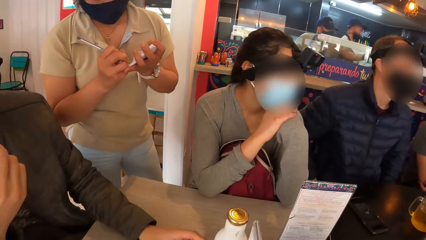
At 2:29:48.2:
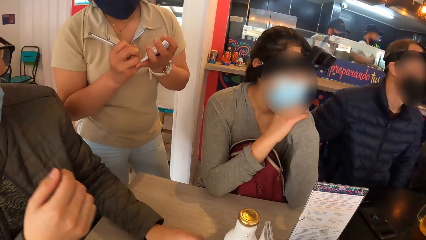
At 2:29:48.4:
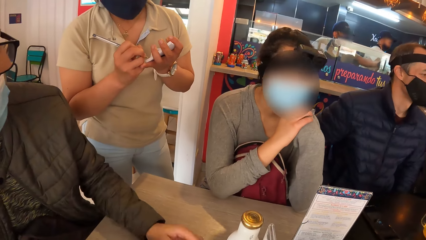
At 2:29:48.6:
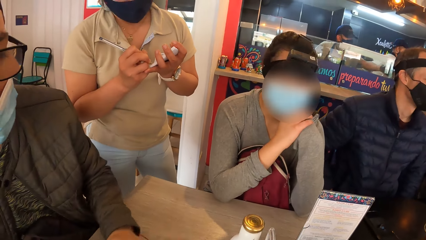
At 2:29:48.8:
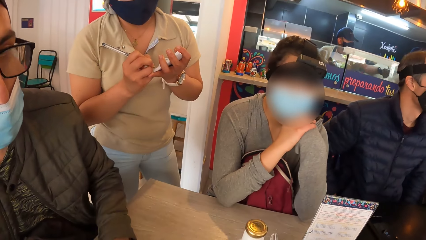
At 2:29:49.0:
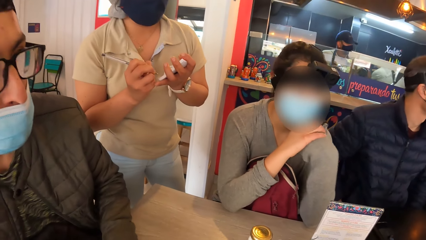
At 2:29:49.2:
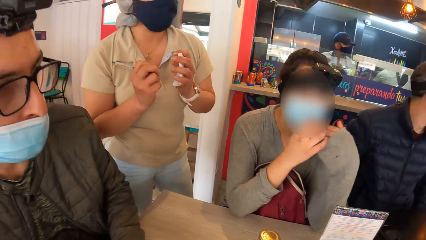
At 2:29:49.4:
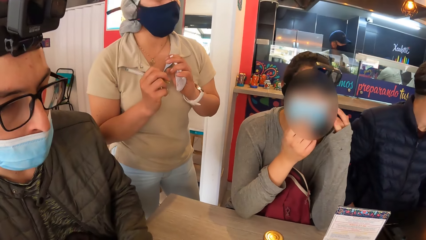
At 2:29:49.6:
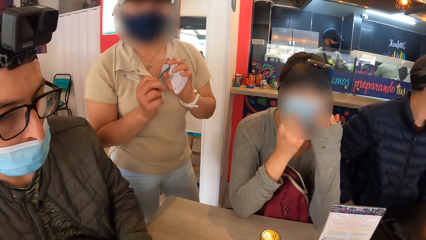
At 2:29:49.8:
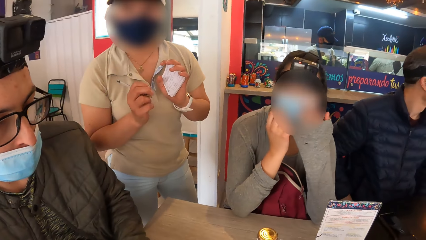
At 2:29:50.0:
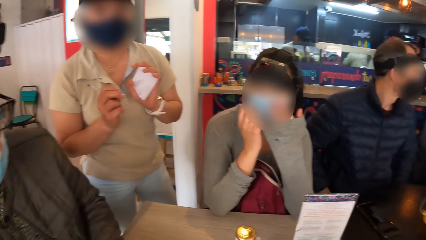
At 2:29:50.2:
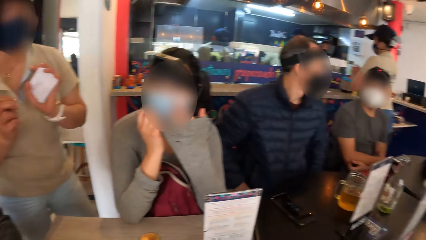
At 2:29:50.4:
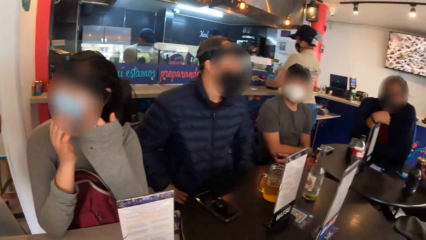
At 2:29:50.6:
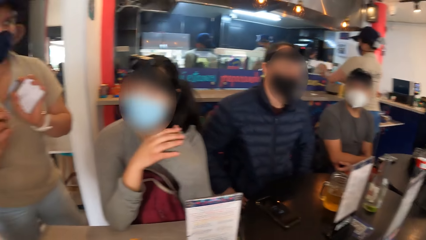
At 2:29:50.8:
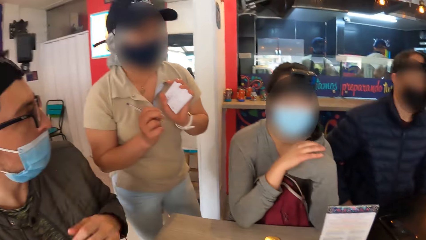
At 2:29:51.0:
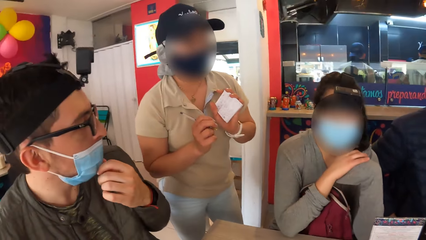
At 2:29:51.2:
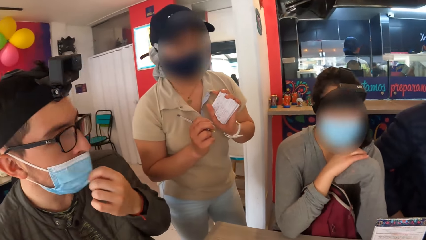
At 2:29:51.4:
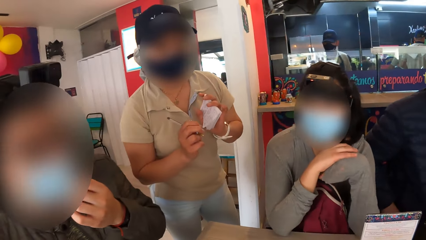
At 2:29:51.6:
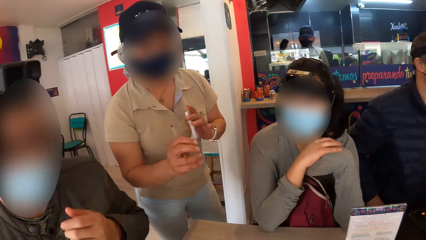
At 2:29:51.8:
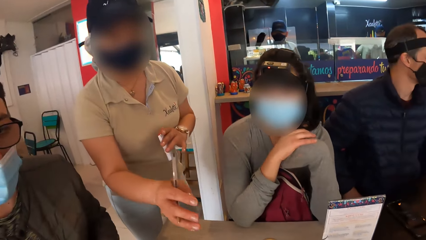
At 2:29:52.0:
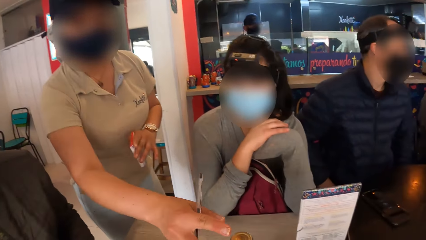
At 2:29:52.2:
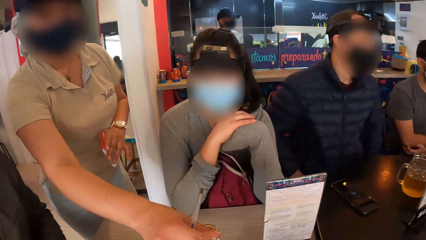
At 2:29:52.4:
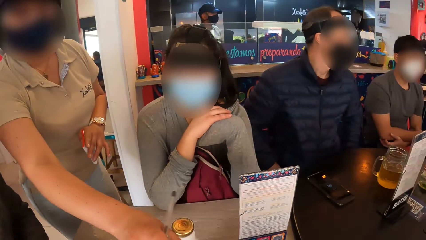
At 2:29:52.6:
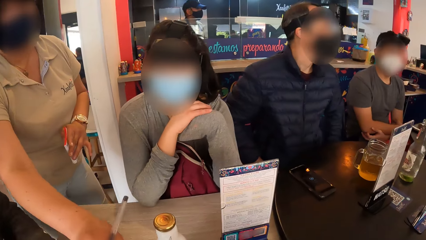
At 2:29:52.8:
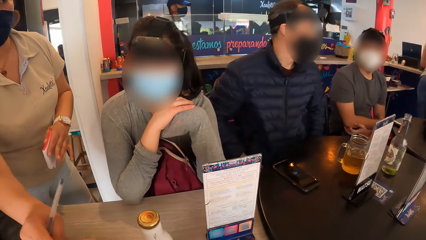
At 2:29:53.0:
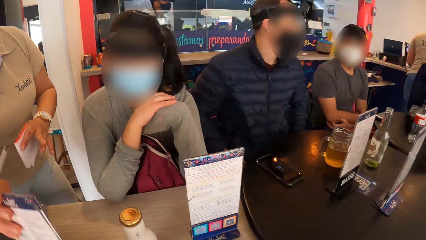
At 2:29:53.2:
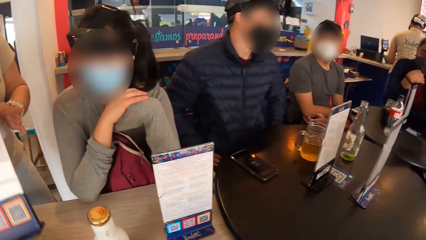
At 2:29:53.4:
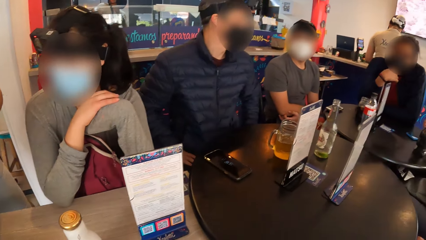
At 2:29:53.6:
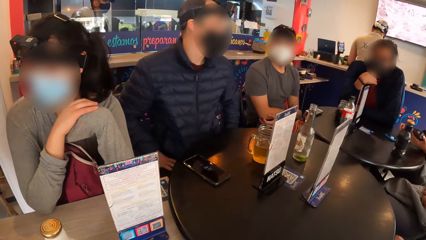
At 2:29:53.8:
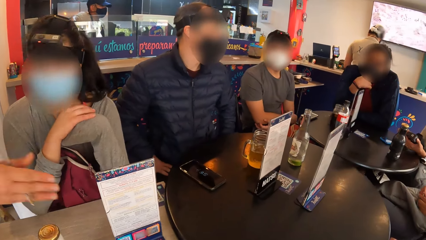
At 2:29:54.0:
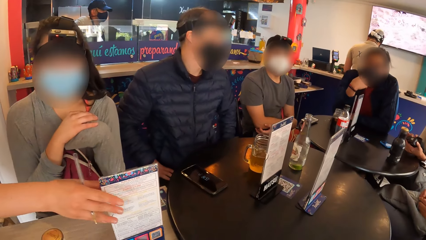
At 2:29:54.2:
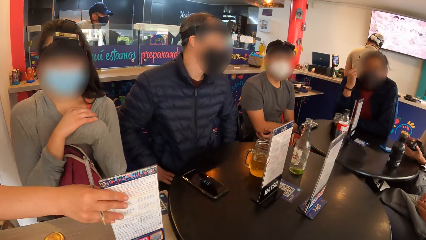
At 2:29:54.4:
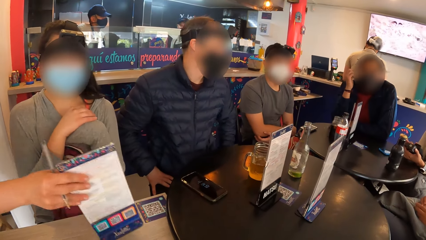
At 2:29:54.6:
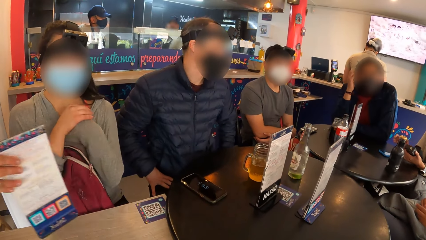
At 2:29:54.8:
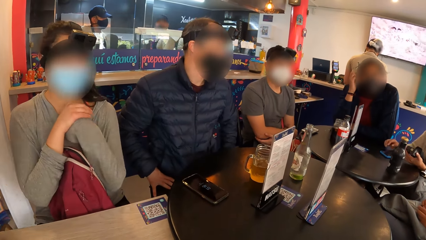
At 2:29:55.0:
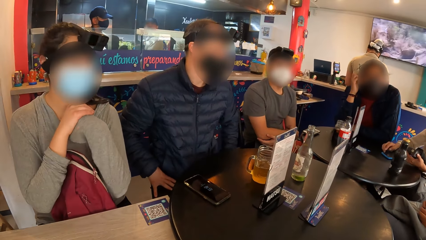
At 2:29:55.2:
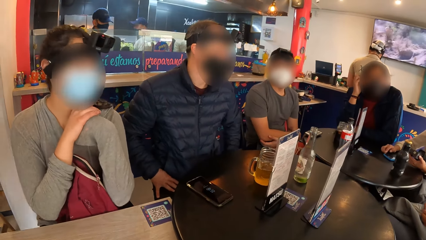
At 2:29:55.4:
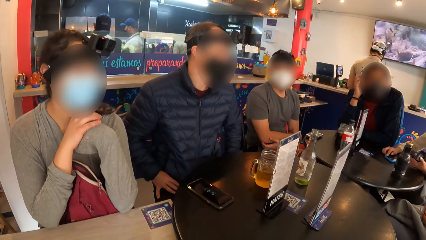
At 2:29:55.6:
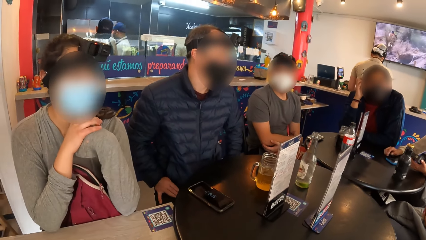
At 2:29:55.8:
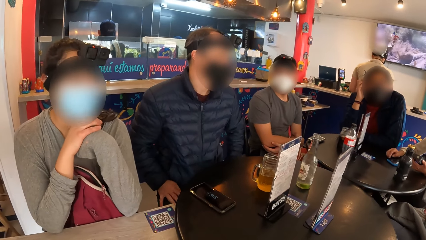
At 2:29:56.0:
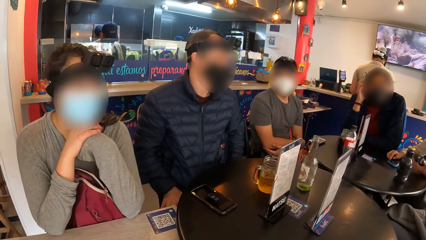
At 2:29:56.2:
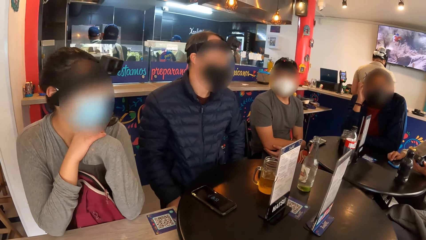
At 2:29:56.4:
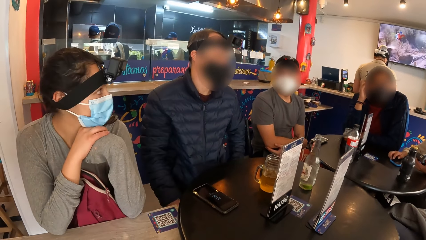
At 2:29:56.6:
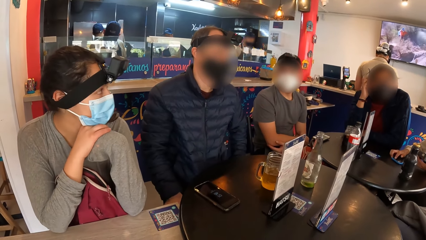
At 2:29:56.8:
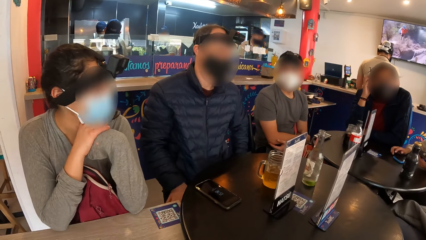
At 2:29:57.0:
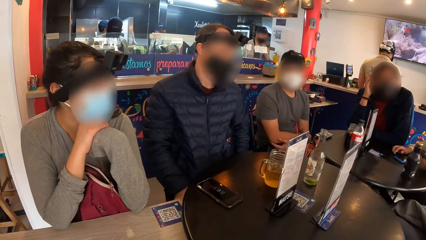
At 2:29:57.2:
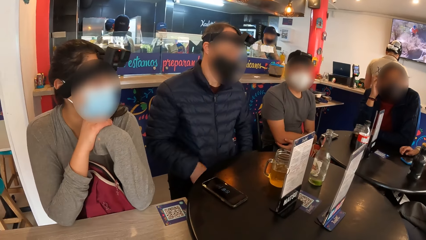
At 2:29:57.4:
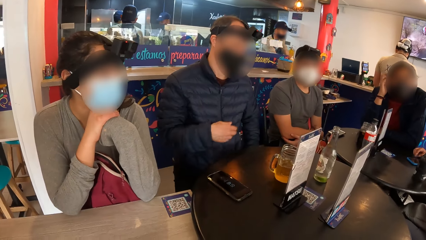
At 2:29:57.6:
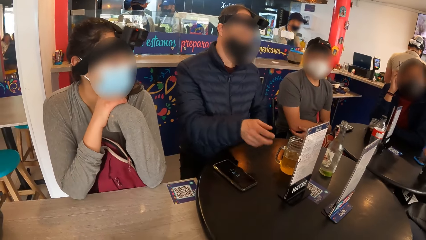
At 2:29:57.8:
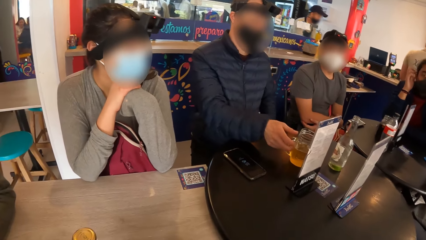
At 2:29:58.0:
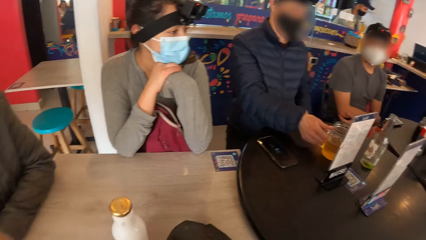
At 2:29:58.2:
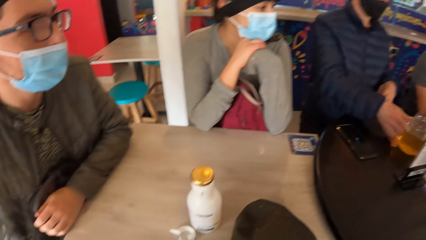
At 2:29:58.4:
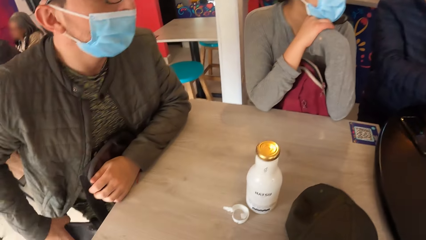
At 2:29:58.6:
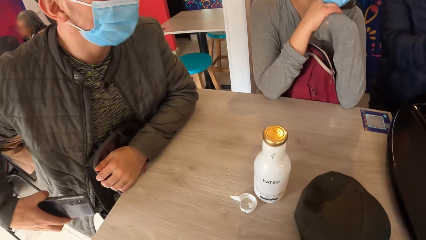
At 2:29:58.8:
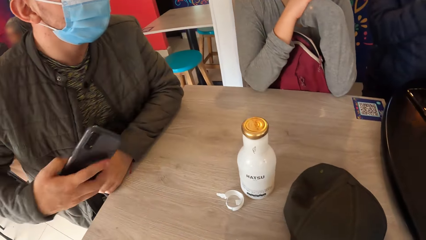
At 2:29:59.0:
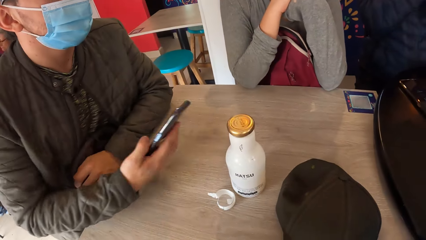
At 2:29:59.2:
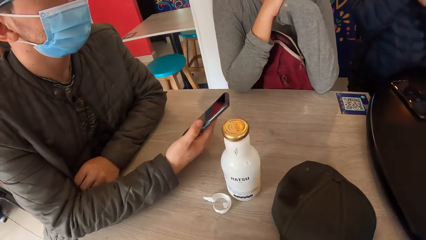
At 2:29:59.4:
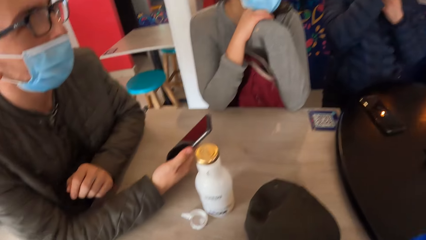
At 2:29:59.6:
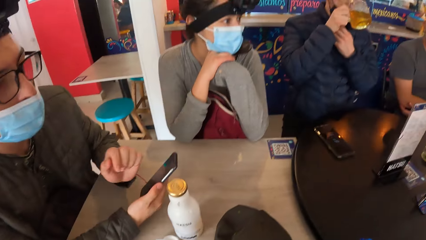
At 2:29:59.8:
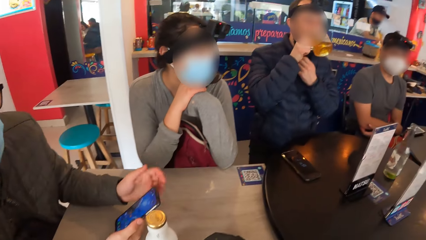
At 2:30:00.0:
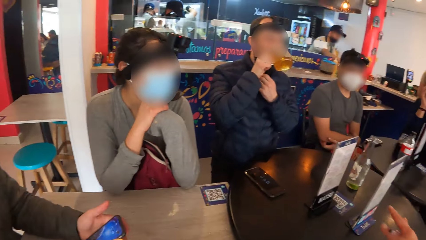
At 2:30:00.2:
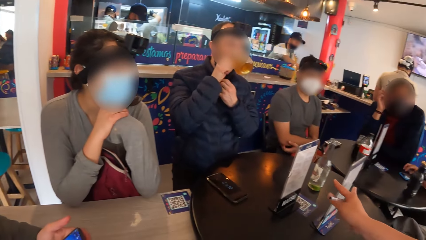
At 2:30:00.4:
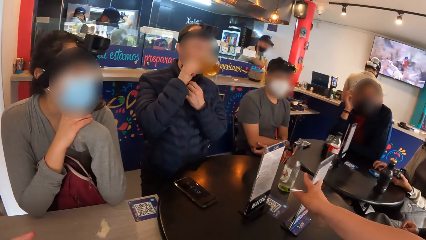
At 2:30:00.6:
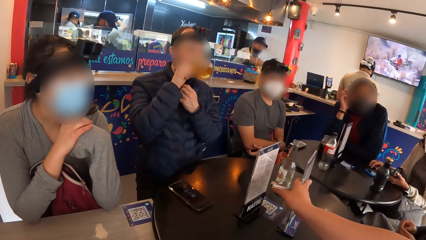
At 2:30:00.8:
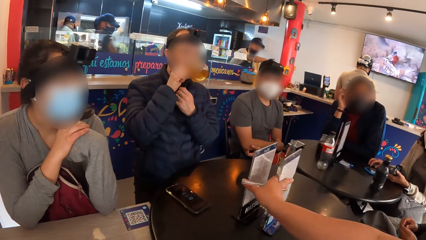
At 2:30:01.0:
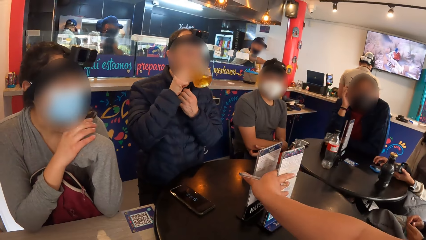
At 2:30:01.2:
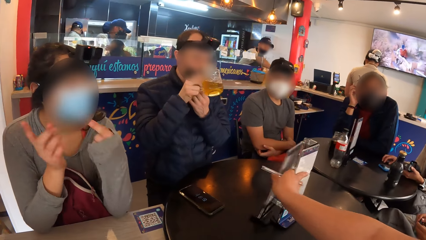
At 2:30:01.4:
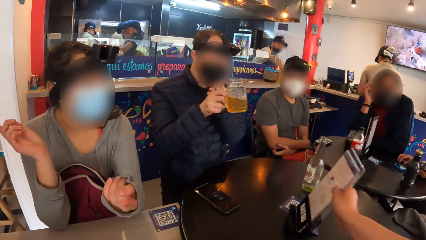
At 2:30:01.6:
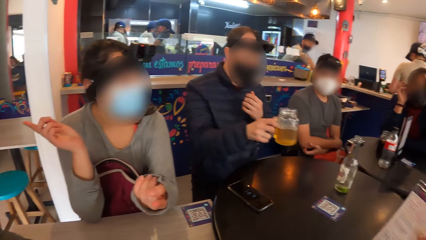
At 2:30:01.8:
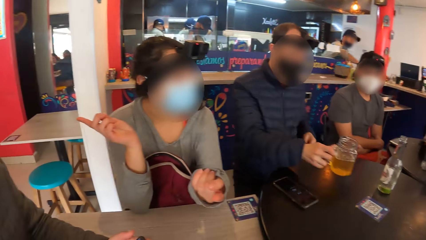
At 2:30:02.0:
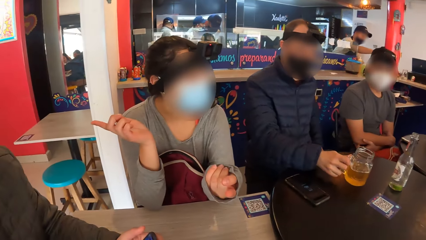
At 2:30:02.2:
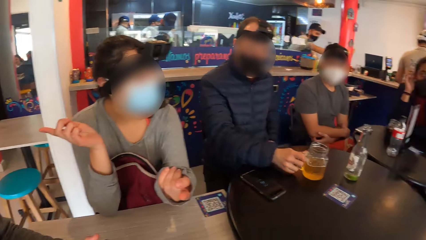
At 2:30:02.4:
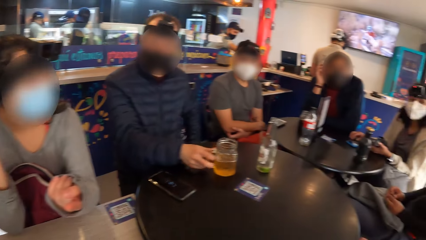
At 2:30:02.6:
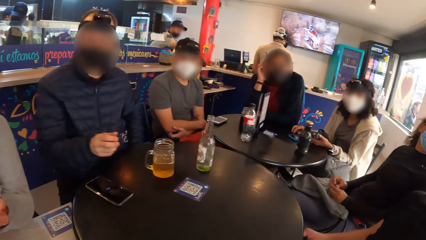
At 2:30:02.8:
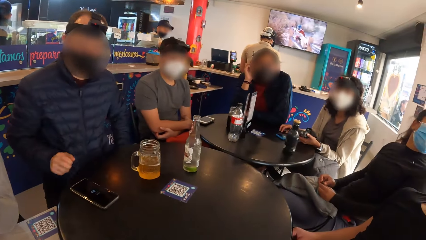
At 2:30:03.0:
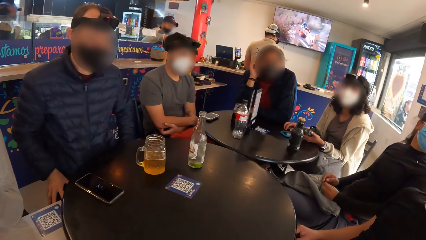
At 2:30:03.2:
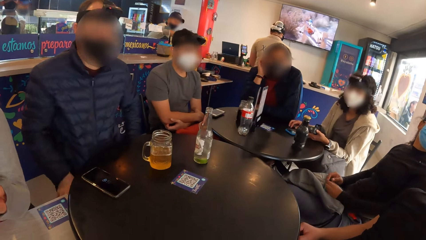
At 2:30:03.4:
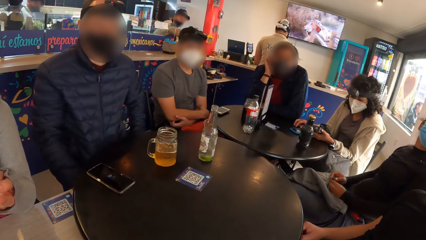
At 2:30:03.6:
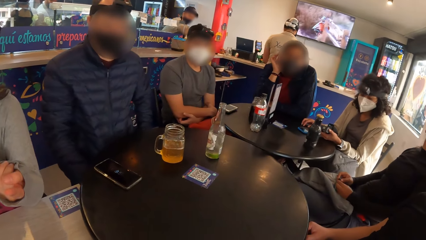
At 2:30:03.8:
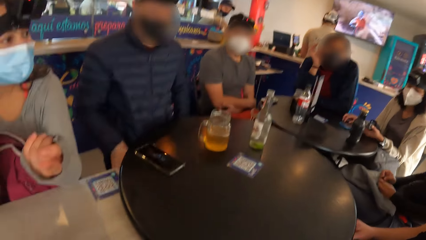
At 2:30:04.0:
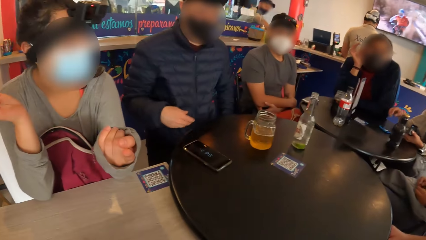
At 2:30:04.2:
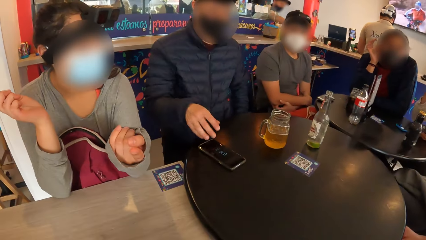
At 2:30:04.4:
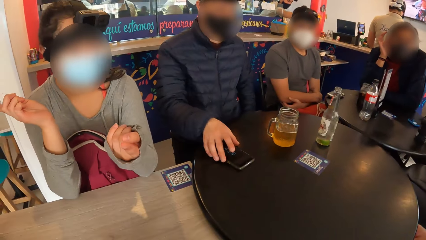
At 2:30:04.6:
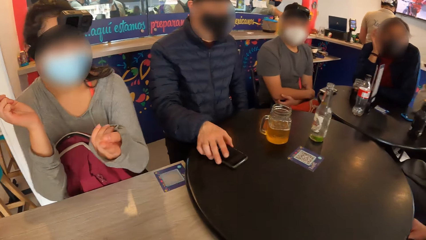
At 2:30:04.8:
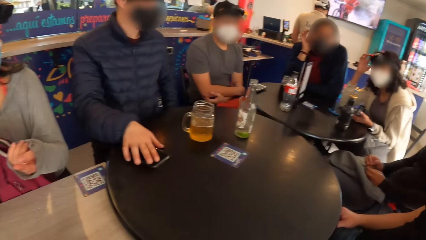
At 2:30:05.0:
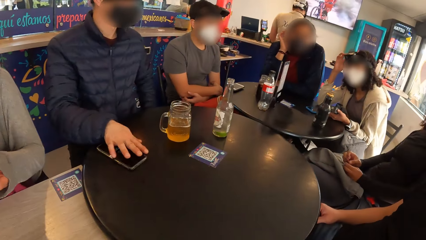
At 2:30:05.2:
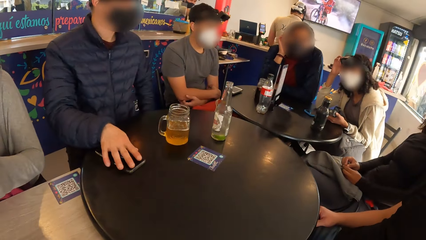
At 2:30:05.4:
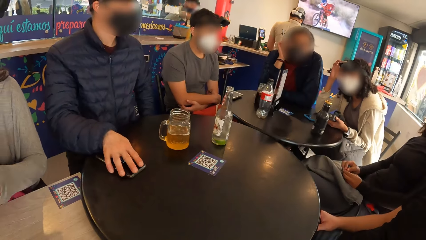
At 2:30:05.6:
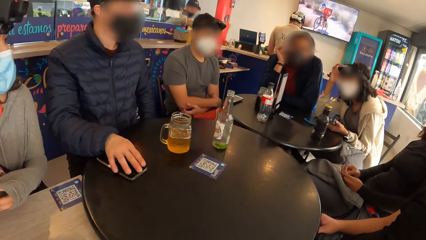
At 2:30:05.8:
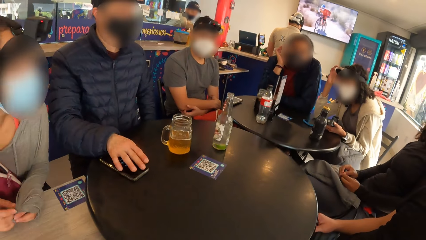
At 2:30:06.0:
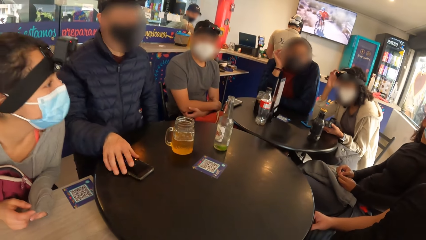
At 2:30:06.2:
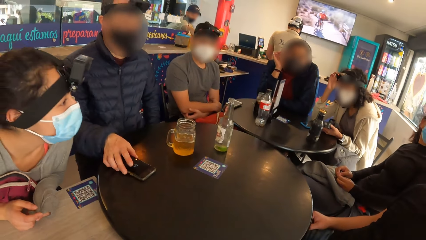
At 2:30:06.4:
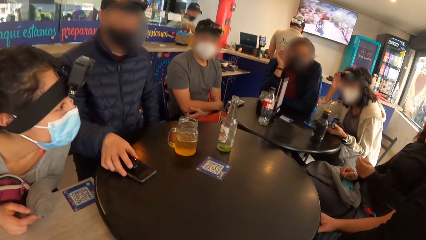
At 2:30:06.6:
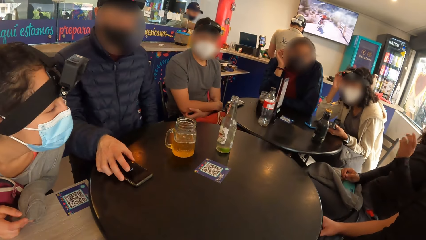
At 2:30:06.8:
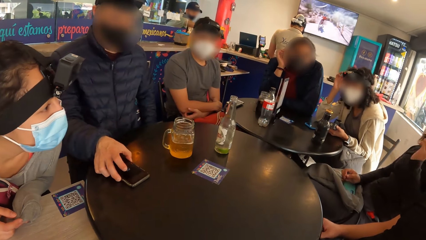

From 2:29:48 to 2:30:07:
The waiter interacts with the man. A lady writes on the notebook. The waiter interacts with a group of people. Another lady gestures out with her hands. The camera wearer looks around the room. The first lady picks up the bottle. A second man interacts with a third man. The waiter removes the menu on the table with her right hand. She removes it again. The first man picks up the calendar. A woman operates a phone on the table with her right hand. The second man places his right hand on the cup on the table. Another man picks up the bottle. The first man brings out a phone from his left pocket with his left hand. The second man drinks from the cup in his right hand. The waiter removes the menus from the table with her right hand. Another man picks up the calendar. Another woman interacts with the first woman. The second man drops the cup on the table with his right hand. The other lady gestures out with her hands. The camera wearer looks around the room. The second man touches a phone on the table with his right hand. Another man picks up the phone.
